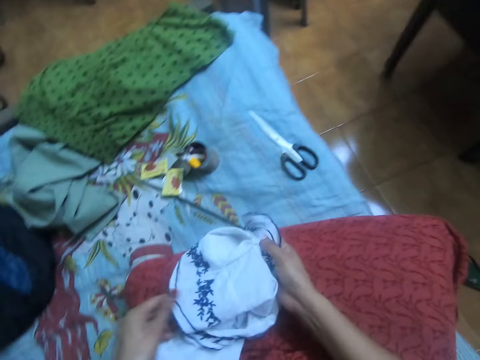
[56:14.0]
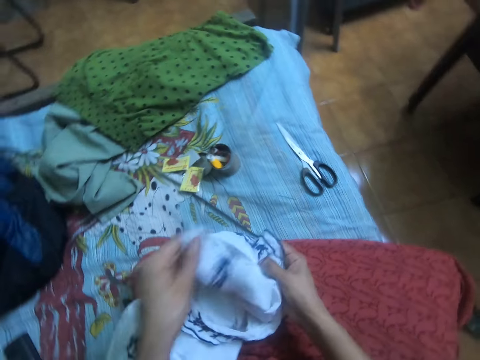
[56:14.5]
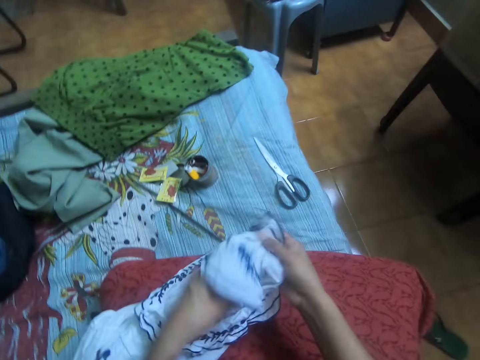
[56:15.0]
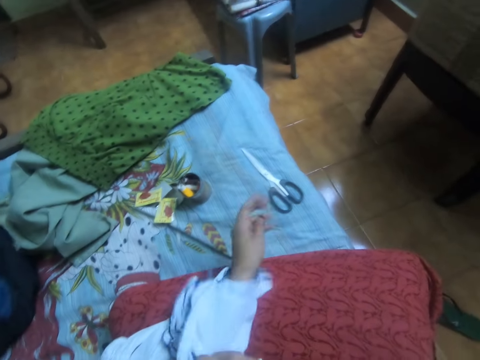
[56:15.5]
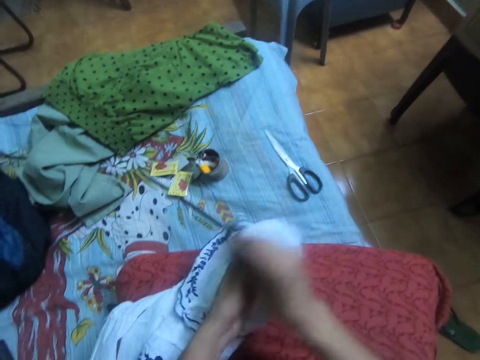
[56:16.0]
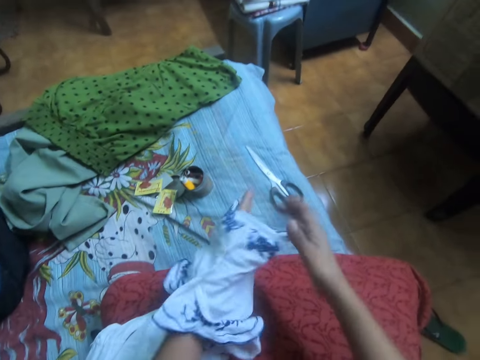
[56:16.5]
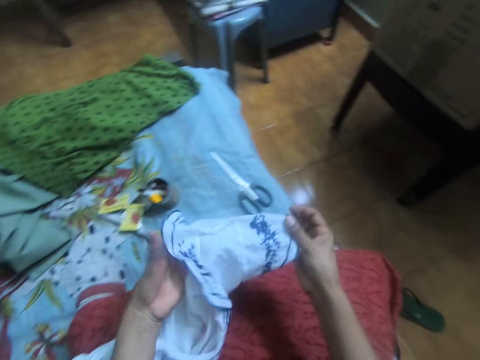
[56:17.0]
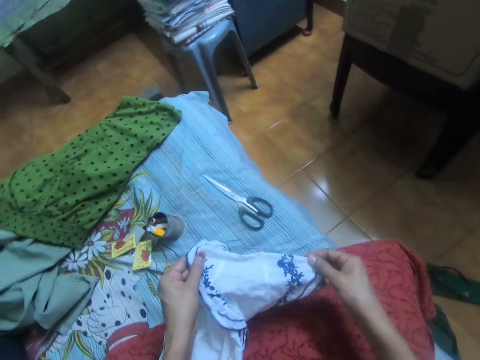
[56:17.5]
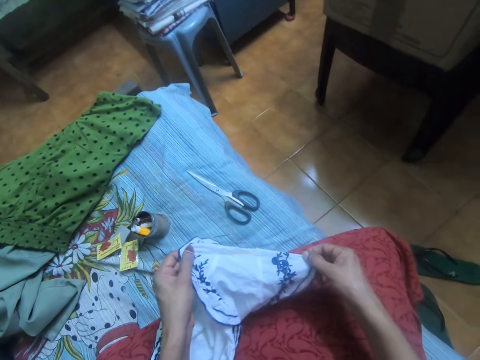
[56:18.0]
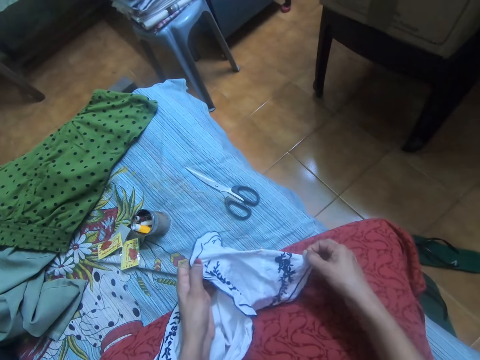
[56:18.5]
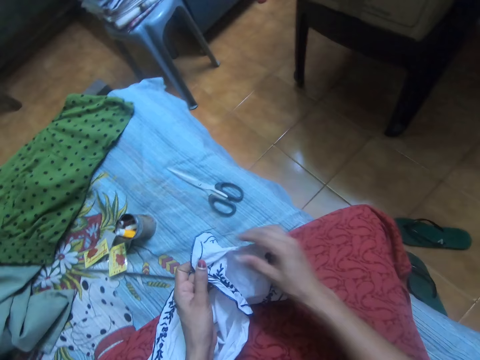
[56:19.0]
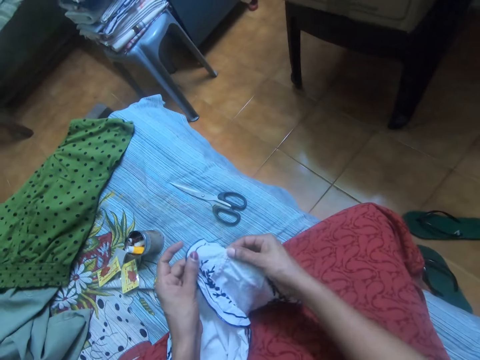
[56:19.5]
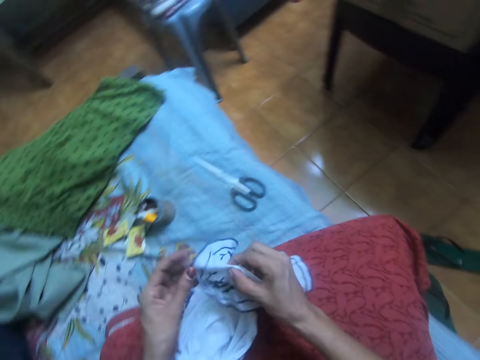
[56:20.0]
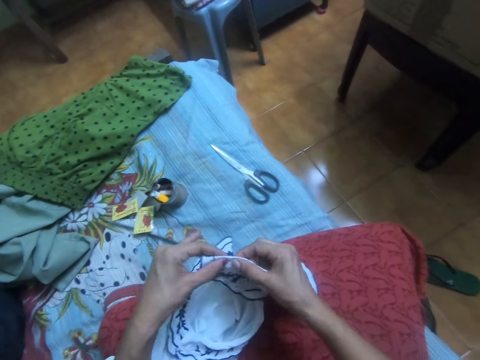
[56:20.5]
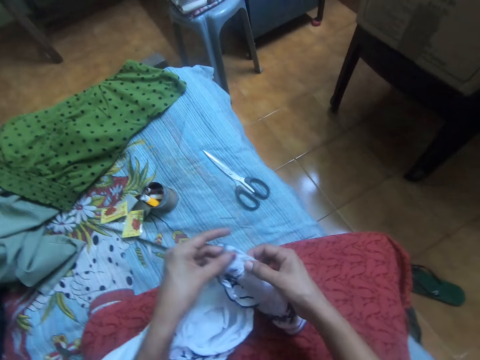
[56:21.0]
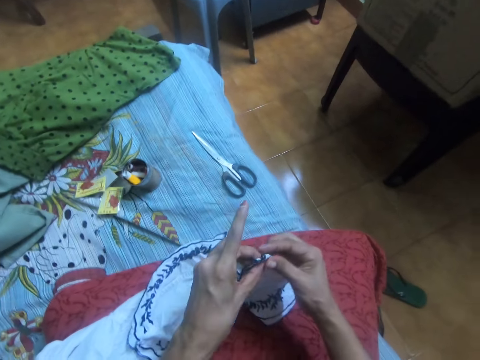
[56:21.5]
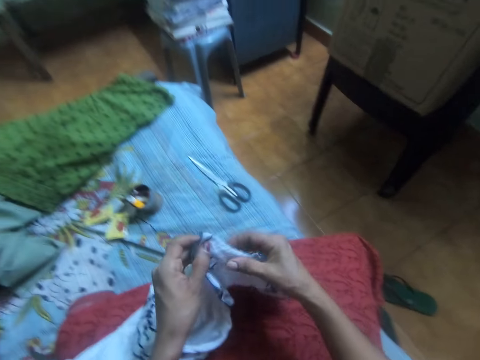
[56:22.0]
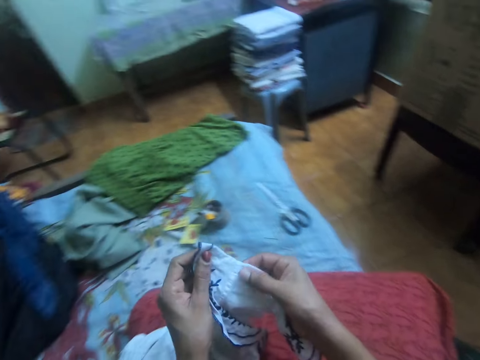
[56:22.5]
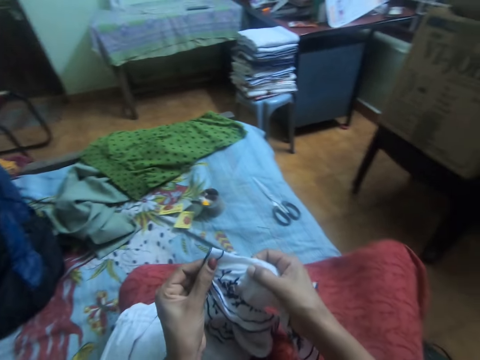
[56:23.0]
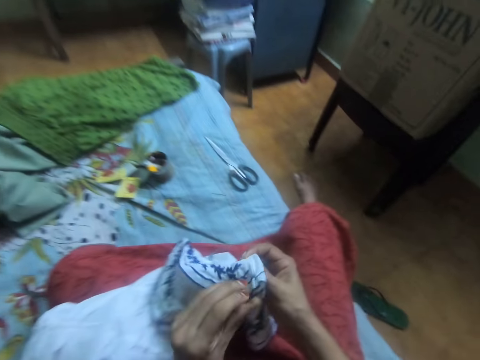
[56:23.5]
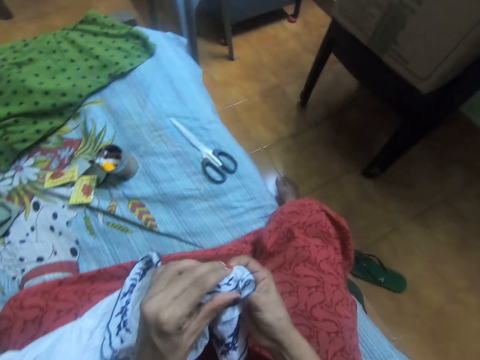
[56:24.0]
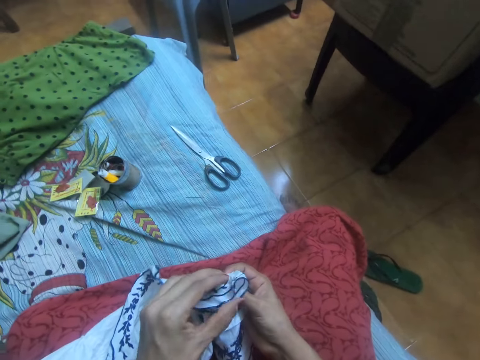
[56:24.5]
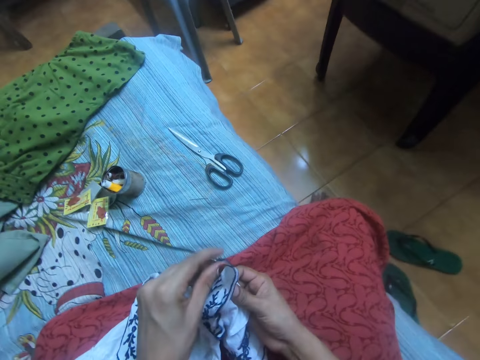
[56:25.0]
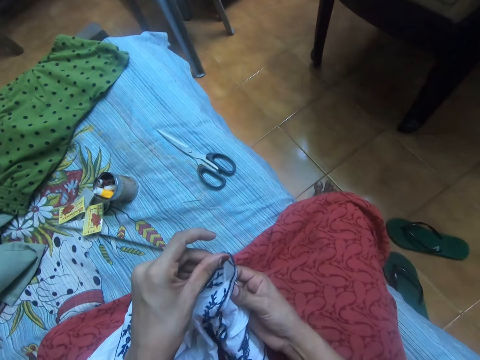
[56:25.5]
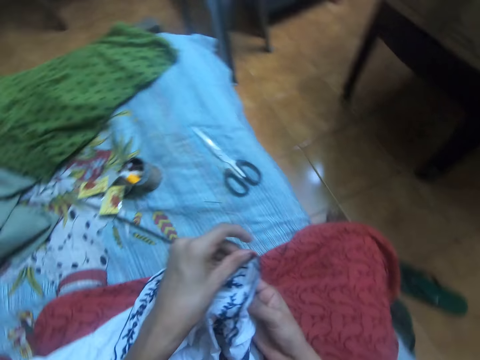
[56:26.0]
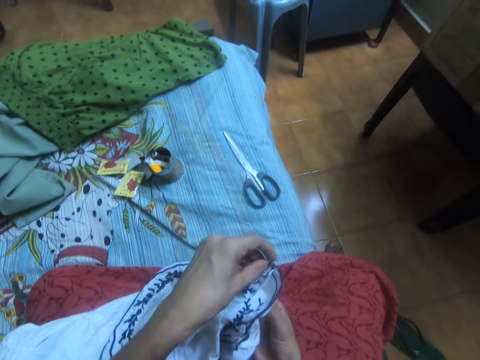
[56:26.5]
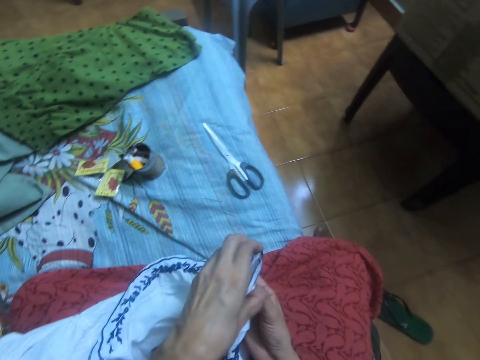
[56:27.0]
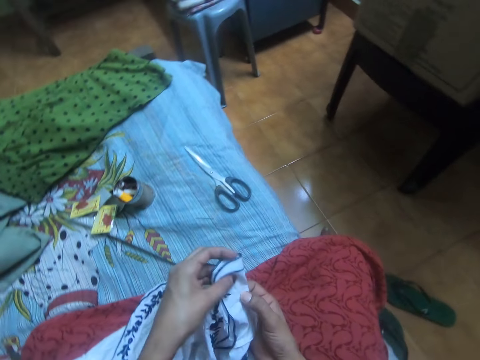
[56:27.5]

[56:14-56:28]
The camera wearer overturns the cloth to the other side. They check the cloth on both sides.

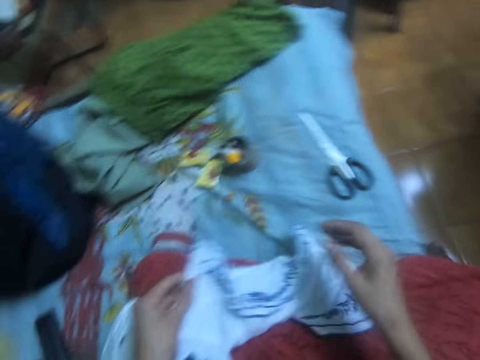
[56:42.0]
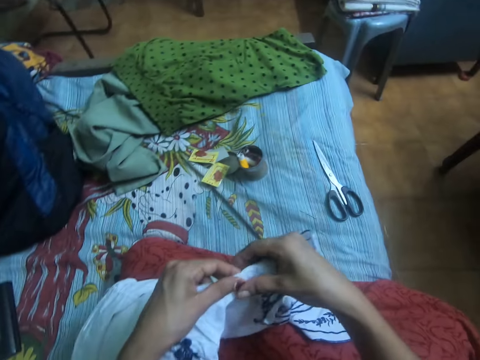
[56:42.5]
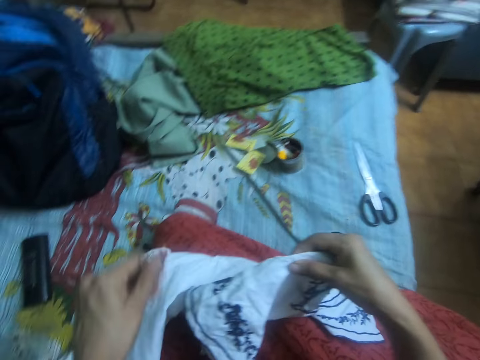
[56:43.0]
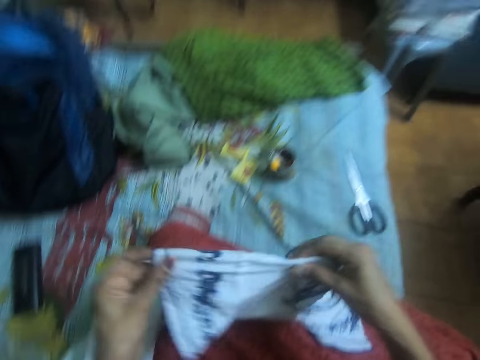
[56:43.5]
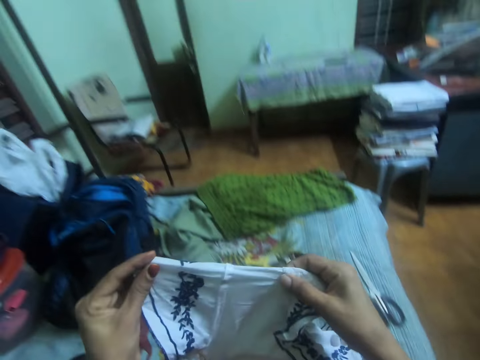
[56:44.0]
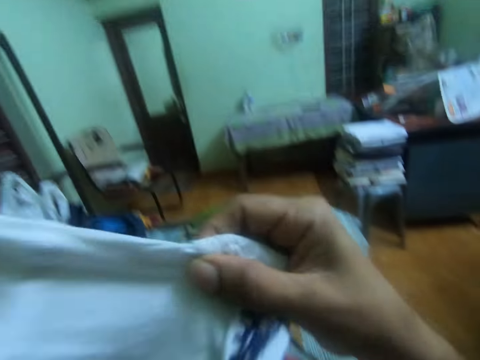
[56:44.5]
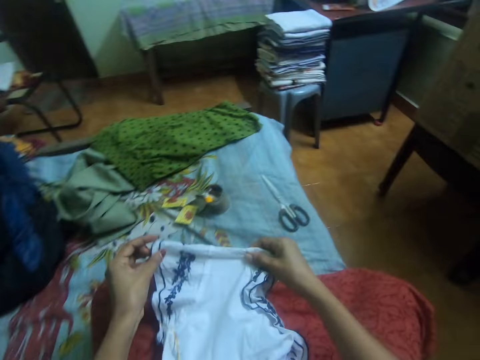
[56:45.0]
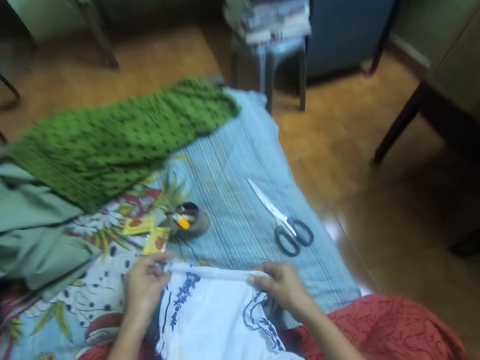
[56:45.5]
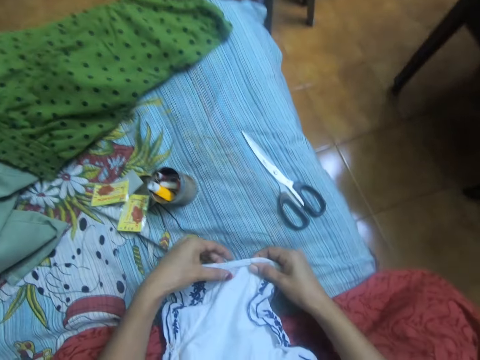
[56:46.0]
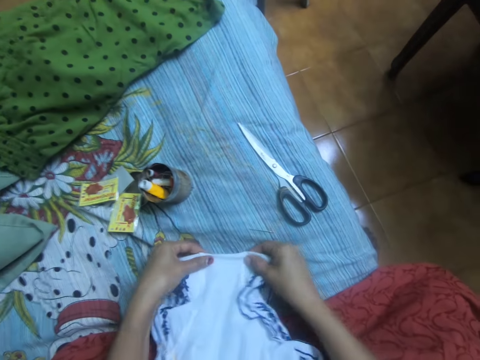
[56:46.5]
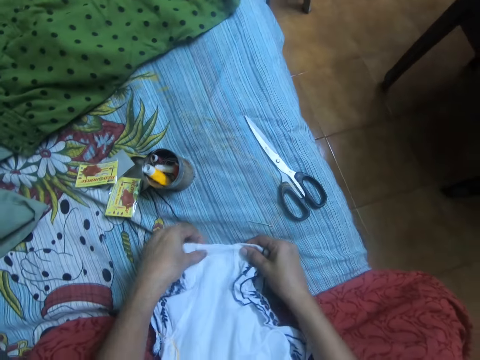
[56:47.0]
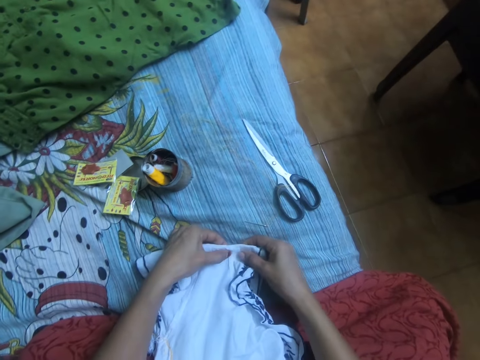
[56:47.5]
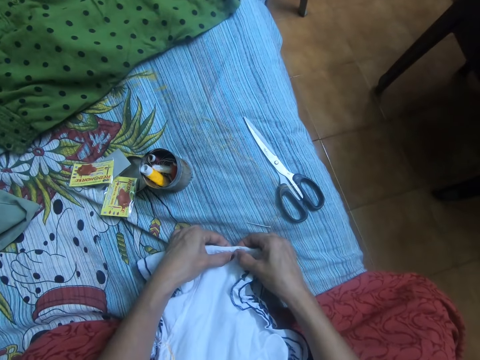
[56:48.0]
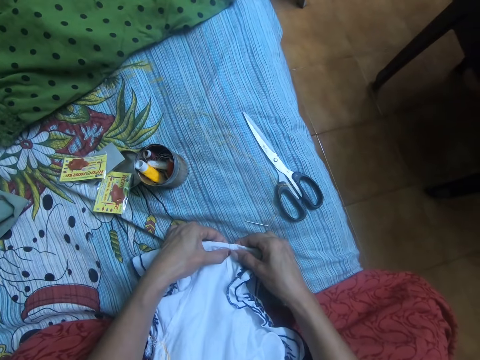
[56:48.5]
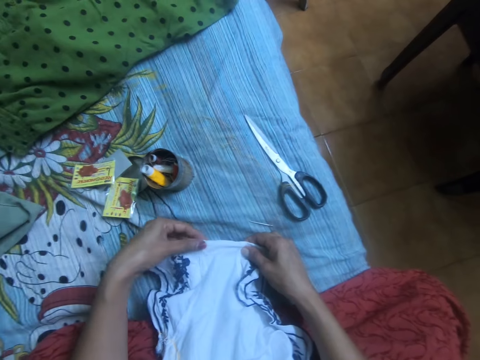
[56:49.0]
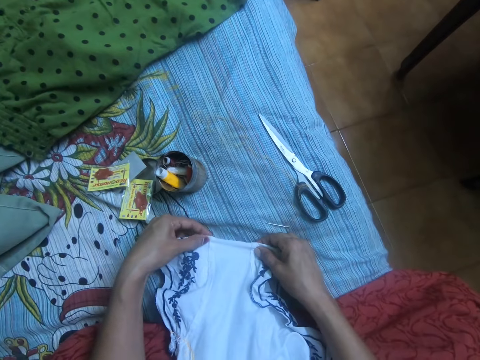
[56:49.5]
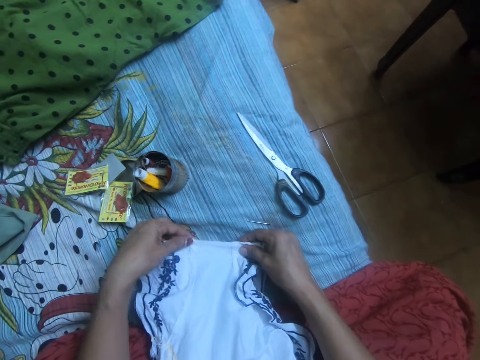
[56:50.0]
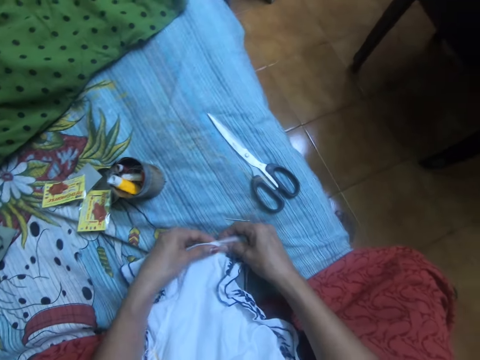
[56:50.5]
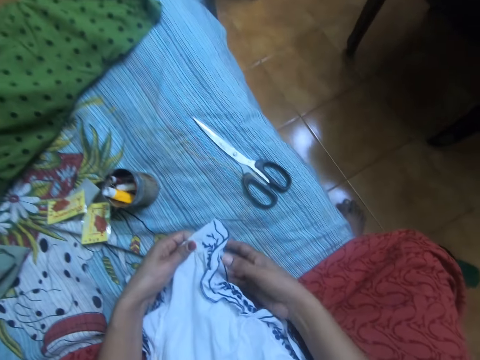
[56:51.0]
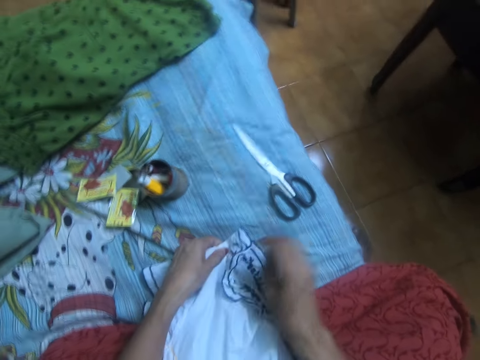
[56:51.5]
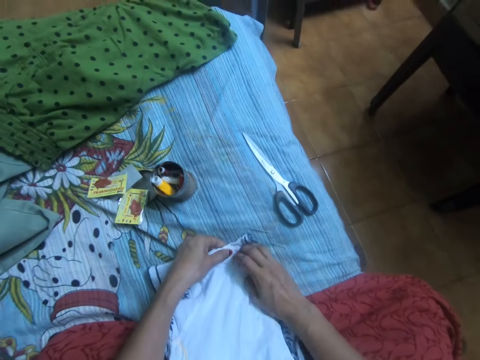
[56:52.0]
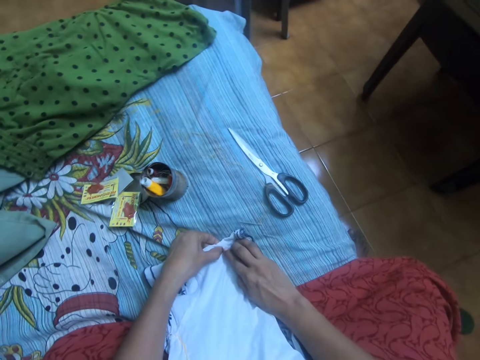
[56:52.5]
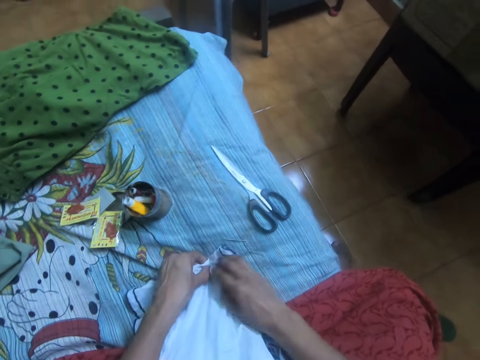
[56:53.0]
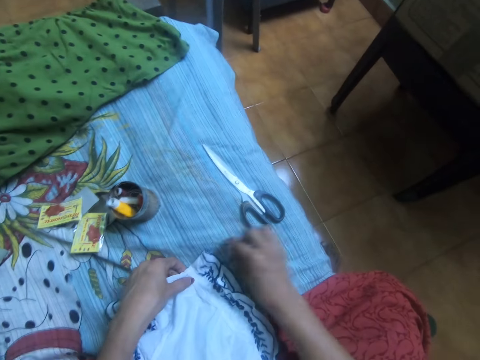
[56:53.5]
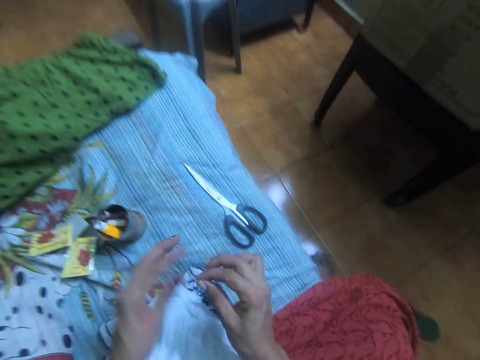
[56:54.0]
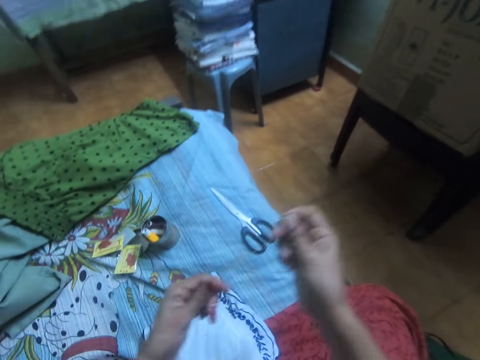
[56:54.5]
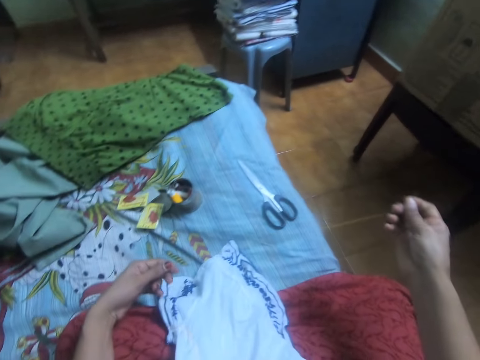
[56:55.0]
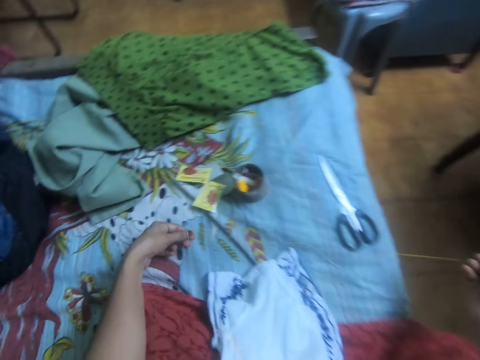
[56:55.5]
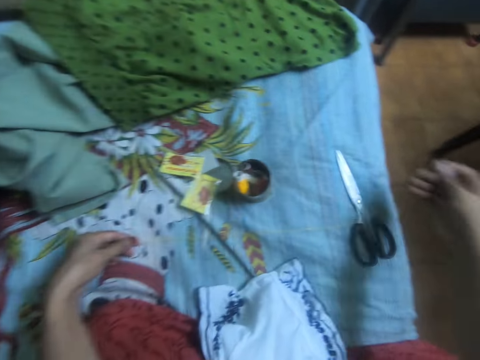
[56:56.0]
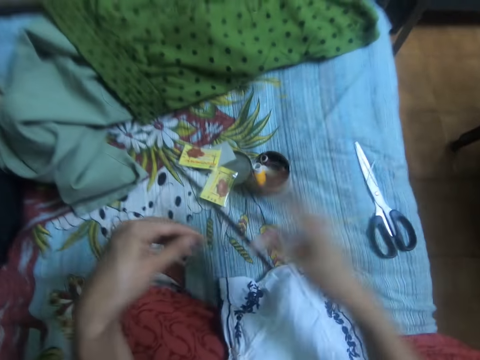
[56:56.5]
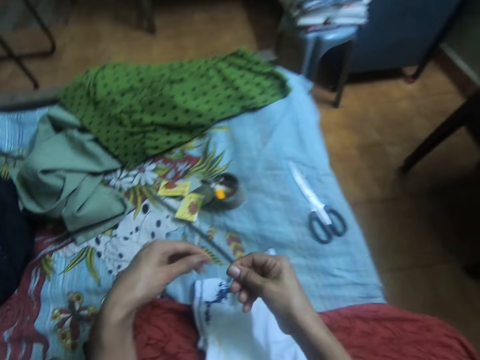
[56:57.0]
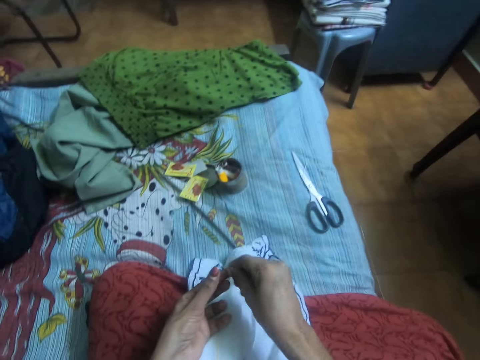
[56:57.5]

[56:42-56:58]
The camera wearer raises the cloth with both hands from her cloth. She places the cloth on the bed. She spreads the cloth. She adjusts the cloth with both hands. She clings the cloth on the edges. She picks up the needle with thread from the bed. She stretches the thread in the needle with both hands. She drops the needle on the bed. She adjusts the thread with both hands.
